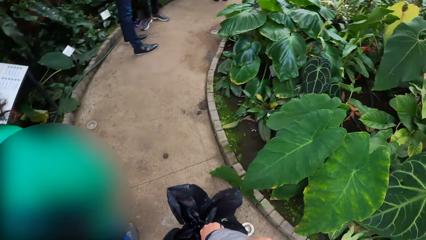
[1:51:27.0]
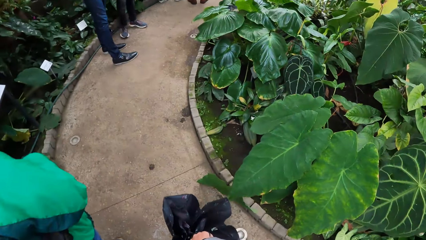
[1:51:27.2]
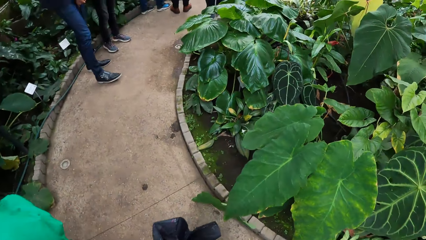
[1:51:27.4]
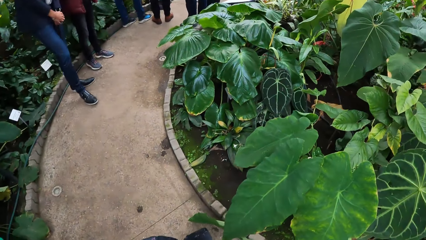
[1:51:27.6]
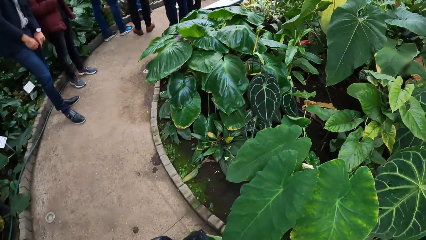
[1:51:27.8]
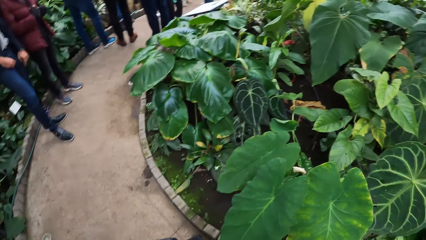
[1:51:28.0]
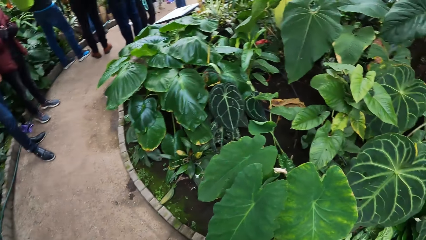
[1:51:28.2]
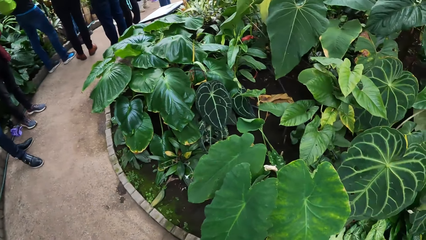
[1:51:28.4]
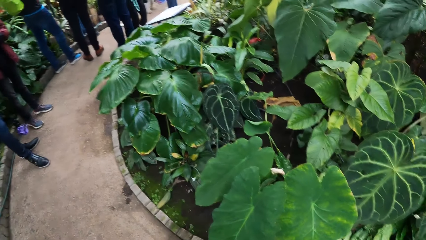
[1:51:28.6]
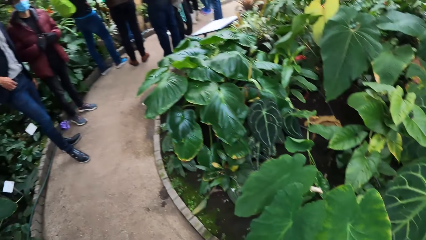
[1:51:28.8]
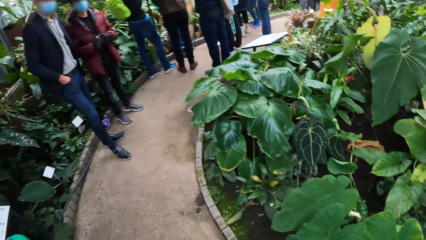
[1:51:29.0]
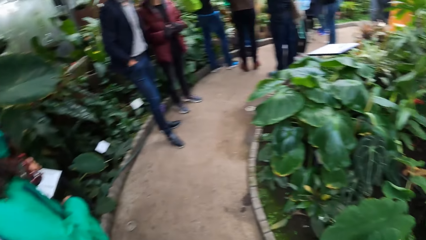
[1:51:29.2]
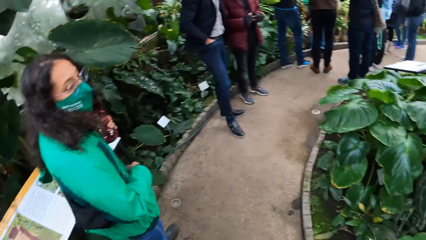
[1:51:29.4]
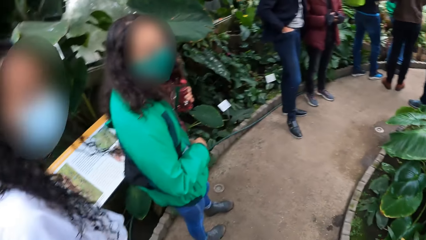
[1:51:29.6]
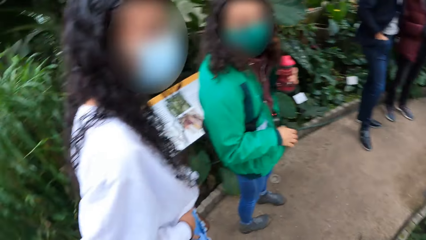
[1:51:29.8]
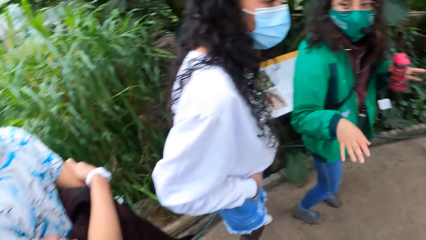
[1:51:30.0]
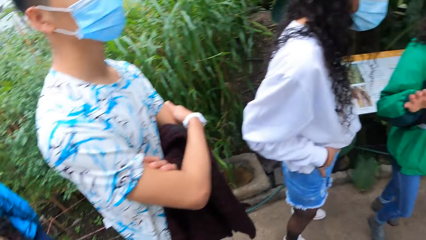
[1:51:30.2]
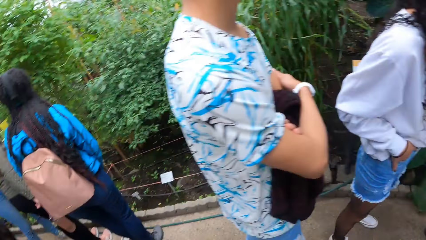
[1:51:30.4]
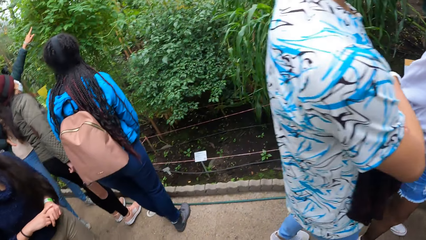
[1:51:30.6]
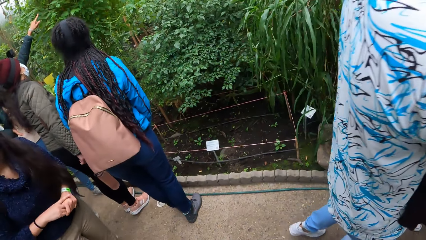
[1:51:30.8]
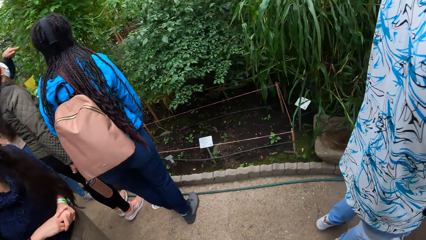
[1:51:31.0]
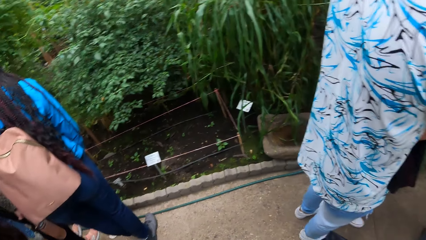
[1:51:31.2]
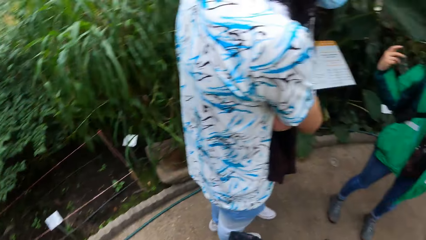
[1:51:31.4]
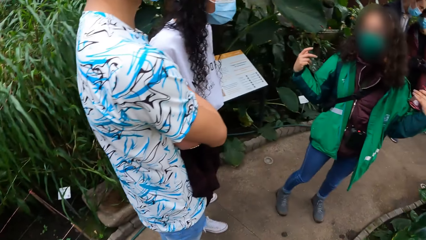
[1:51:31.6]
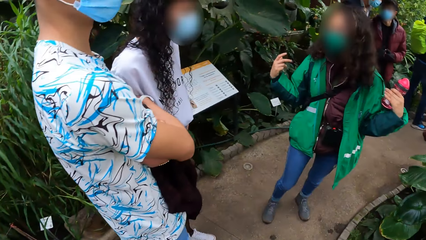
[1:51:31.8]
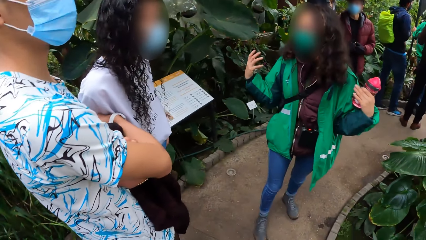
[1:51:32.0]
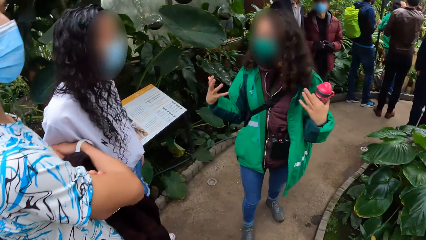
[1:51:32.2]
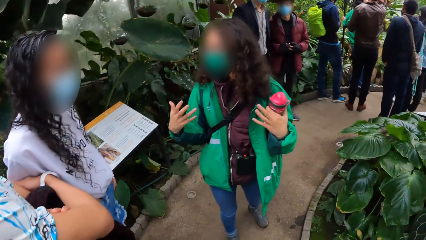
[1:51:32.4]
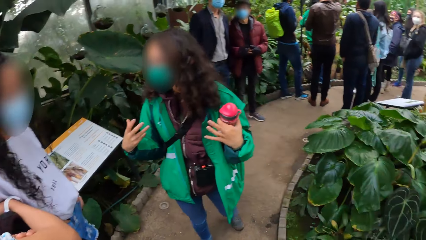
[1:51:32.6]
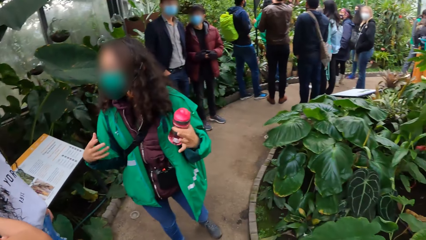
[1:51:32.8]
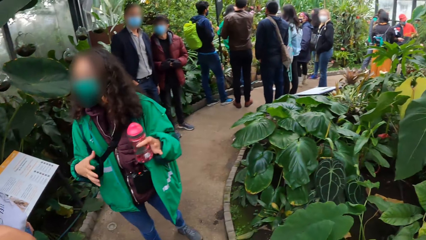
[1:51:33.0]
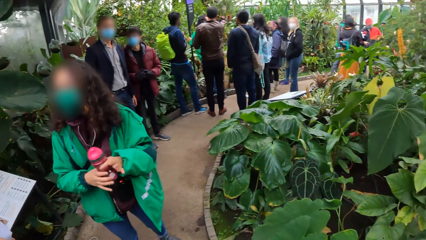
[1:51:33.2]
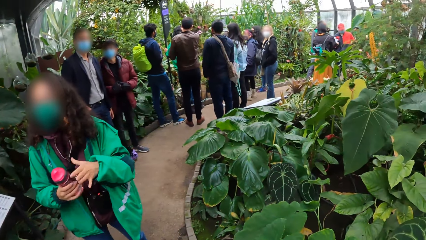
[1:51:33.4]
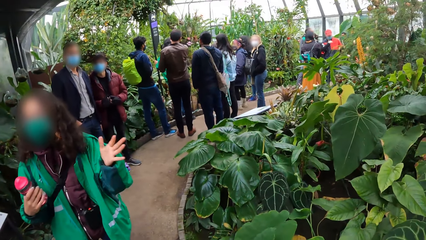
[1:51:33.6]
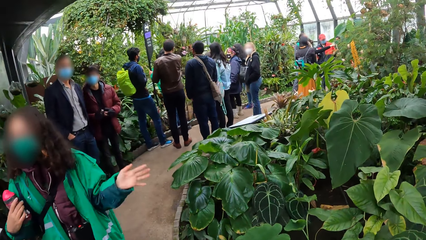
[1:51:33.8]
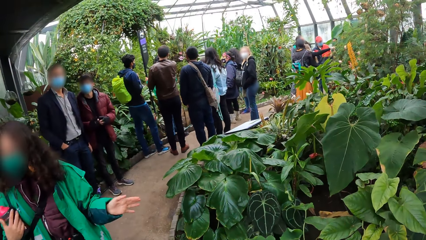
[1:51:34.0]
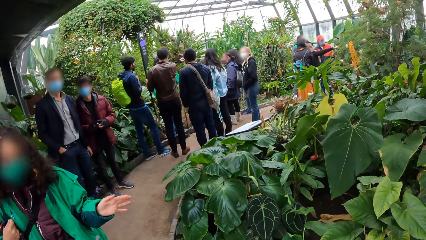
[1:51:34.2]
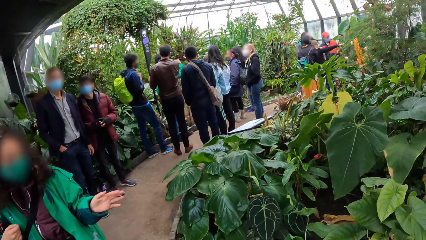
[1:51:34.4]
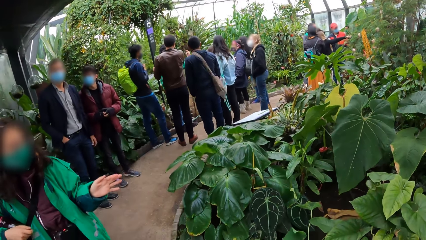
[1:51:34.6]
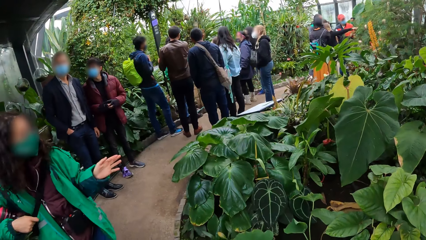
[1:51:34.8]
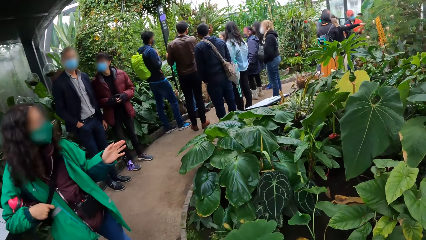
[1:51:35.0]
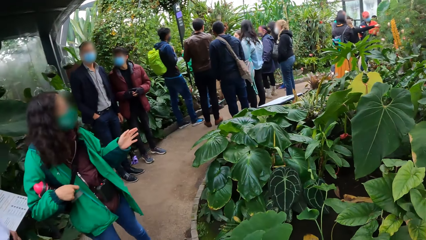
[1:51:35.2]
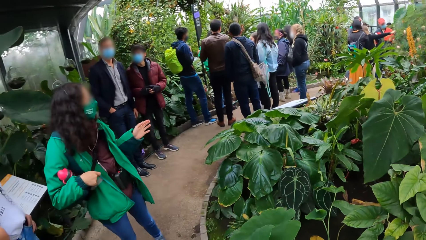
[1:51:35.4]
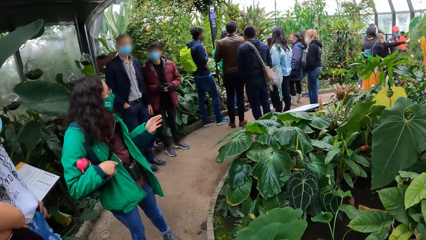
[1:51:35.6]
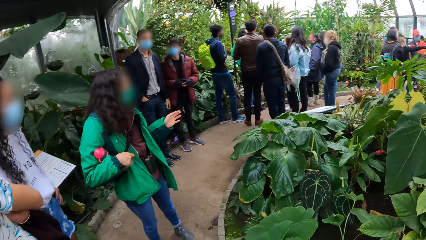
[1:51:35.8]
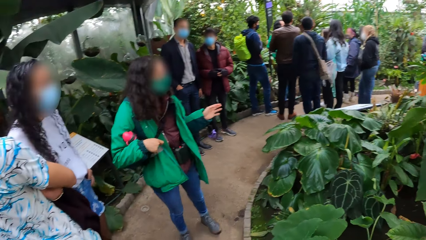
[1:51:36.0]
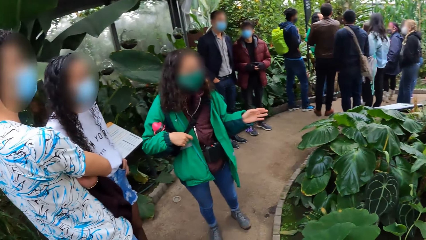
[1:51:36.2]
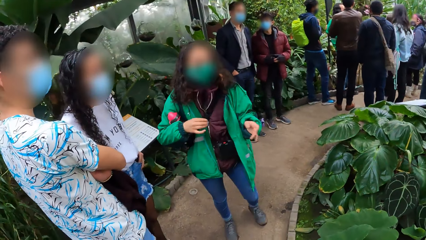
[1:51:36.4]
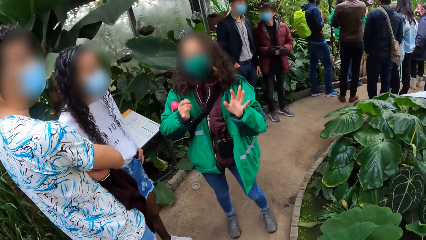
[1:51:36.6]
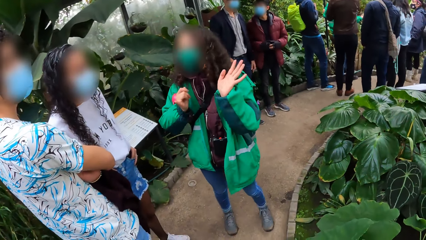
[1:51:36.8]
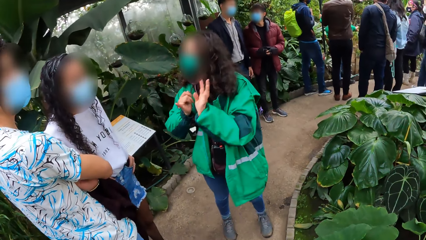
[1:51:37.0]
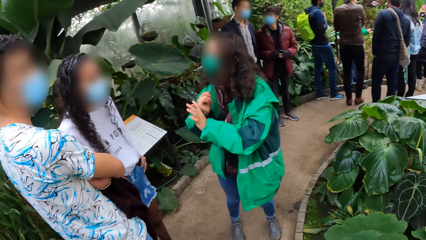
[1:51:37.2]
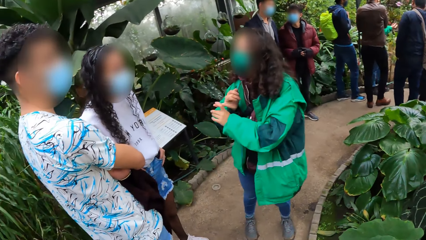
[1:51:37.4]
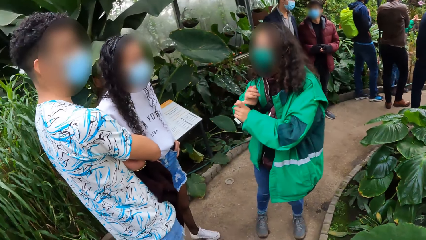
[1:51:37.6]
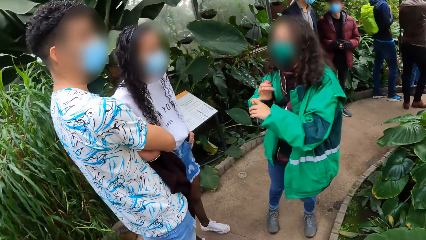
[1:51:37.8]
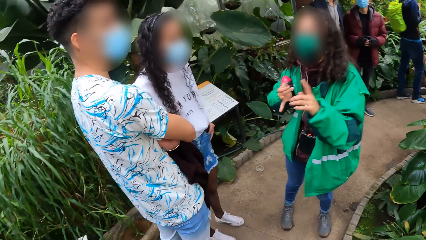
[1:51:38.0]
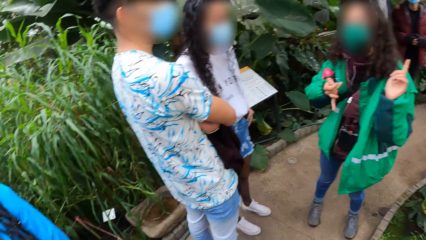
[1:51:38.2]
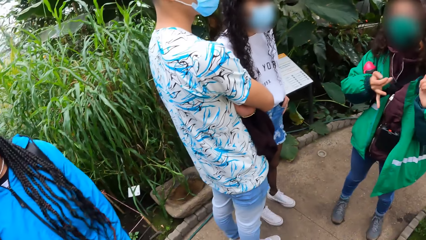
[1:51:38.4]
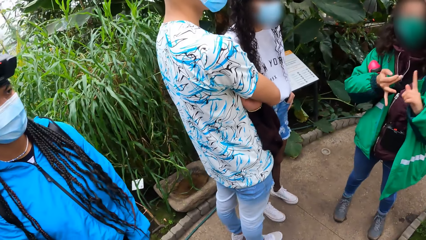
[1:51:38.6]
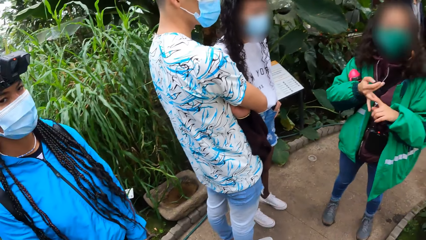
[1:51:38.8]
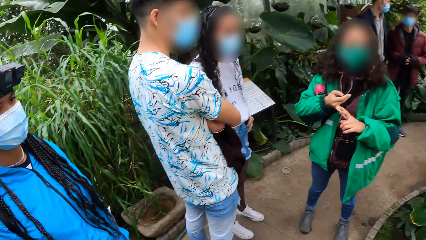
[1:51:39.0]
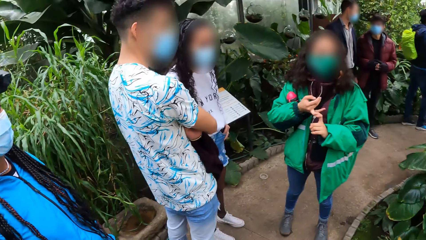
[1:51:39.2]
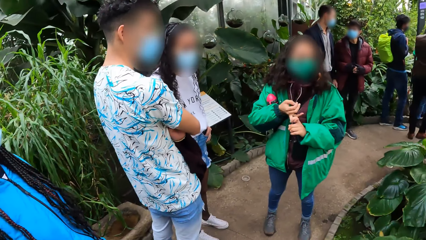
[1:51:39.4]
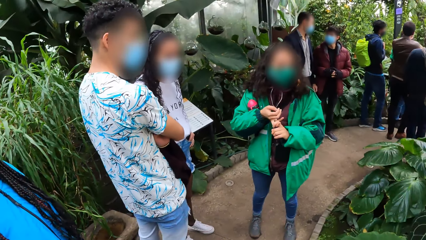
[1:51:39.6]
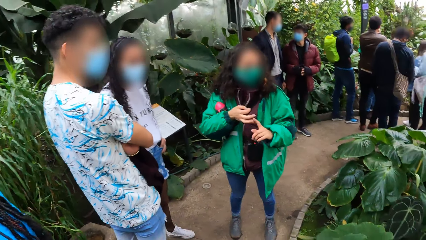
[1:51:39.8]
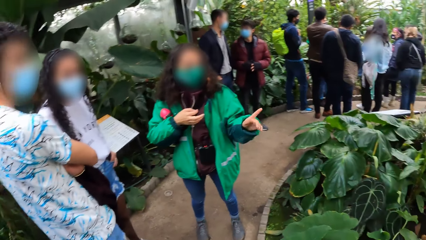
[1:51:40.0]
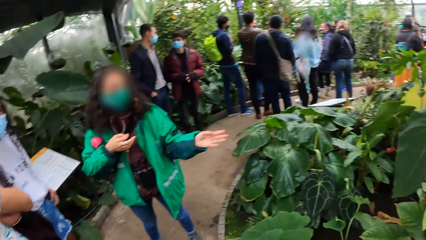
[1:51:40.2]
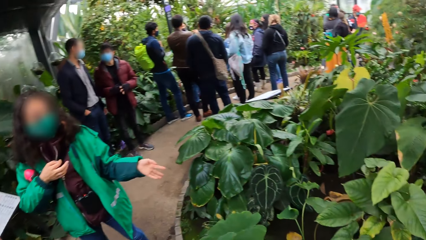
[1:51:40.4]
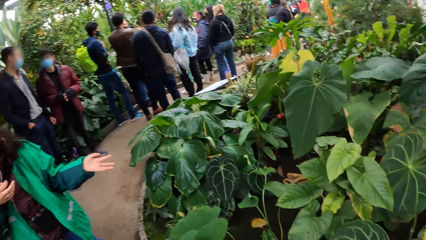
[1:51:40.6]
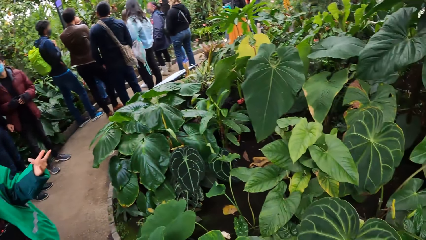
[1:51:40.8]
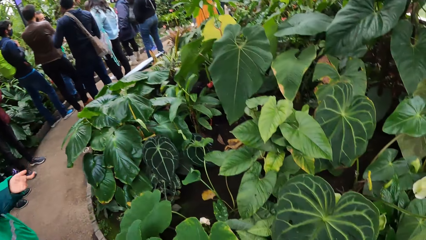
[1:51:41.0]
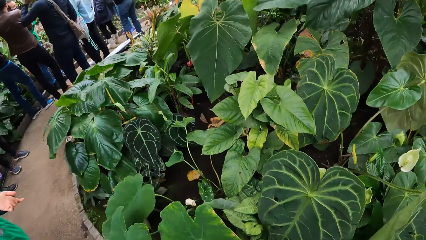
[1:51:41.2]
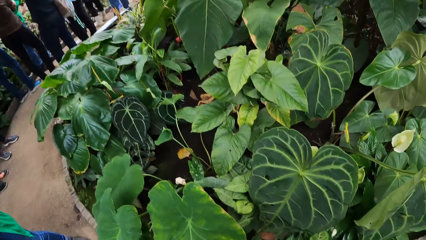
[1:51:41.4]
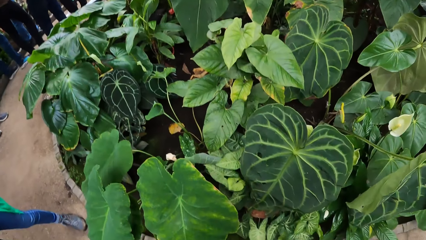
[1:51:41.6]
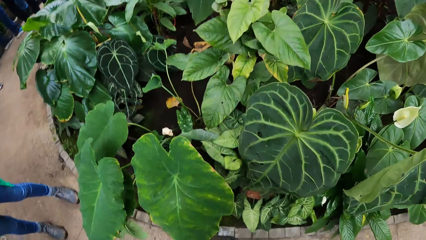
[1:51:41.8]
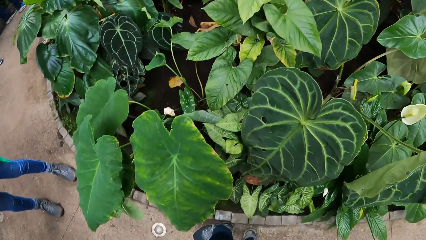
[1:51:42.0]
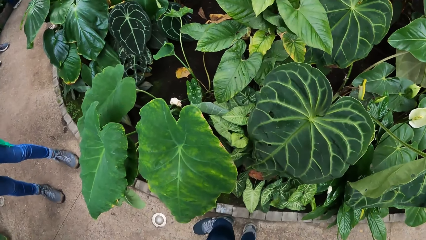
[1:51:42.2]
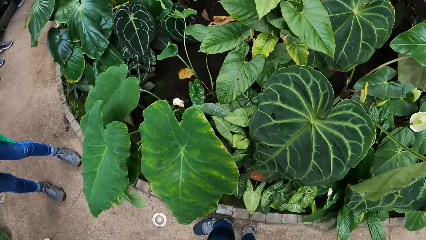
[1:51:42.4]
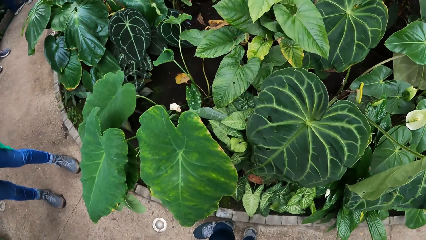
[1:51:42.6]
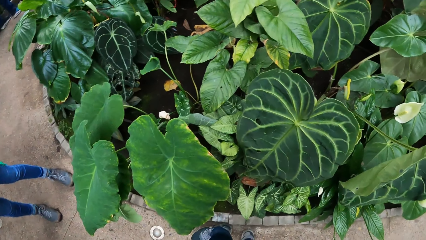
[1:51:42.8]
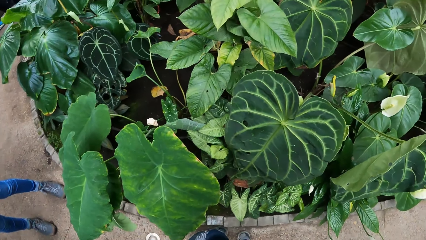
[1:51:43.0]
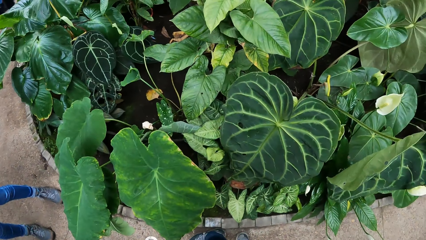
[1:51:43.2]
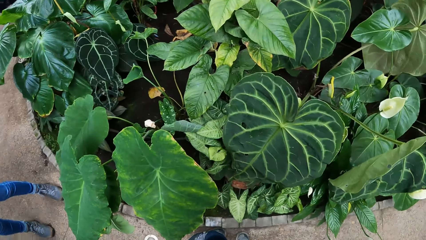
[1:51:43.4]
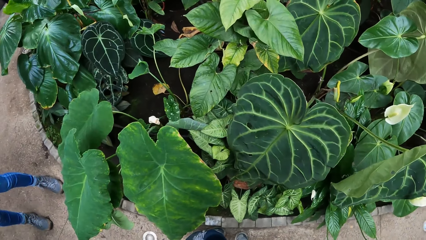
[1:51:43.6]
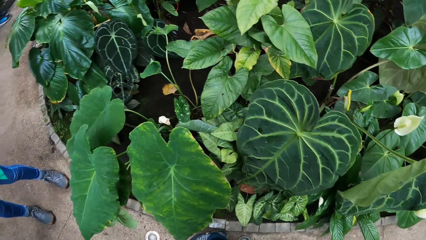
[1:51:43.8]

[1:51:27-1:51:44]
The camera wearer walks forward. They look right. They look sideways. A woman converses. The camera wearer looks sideways.
